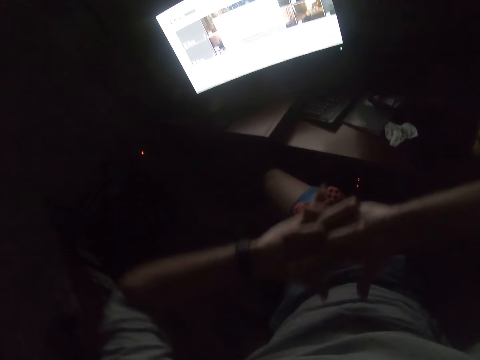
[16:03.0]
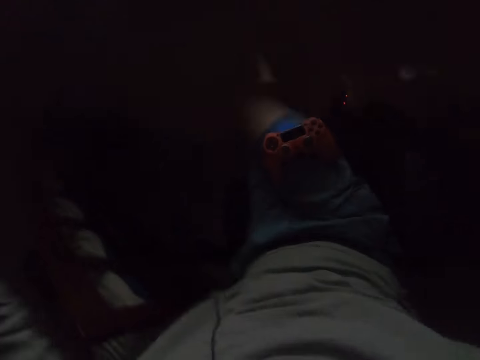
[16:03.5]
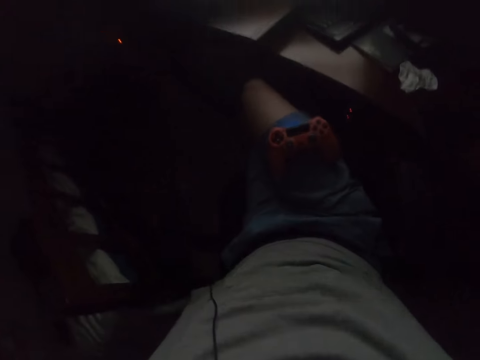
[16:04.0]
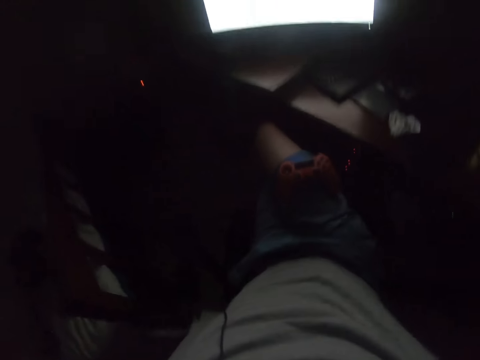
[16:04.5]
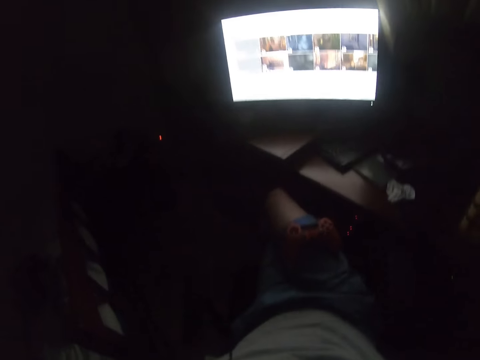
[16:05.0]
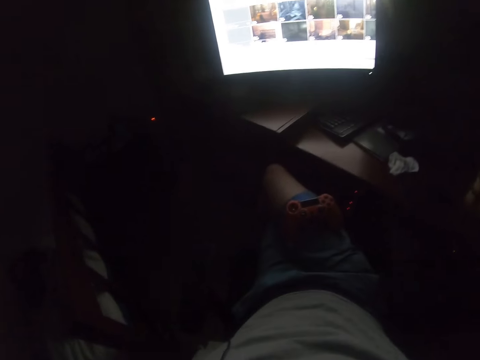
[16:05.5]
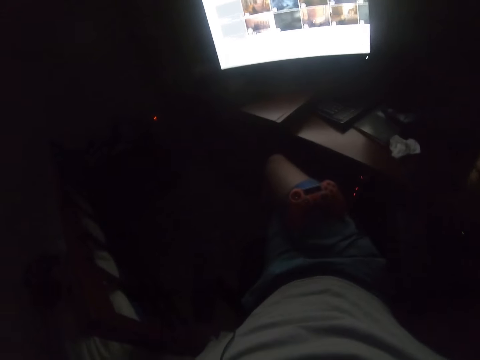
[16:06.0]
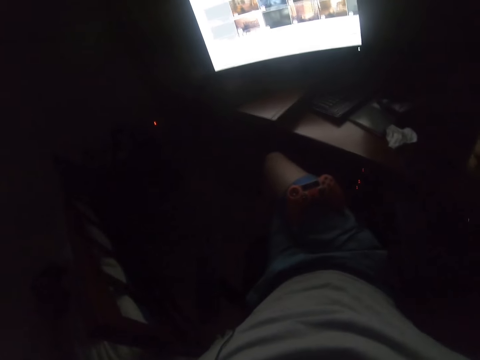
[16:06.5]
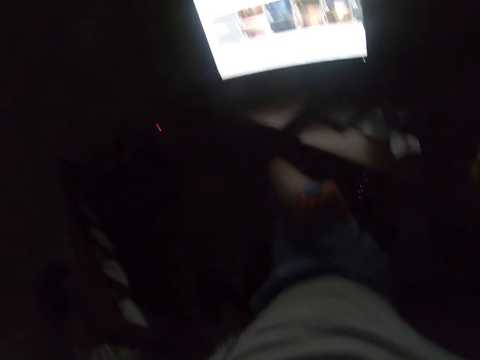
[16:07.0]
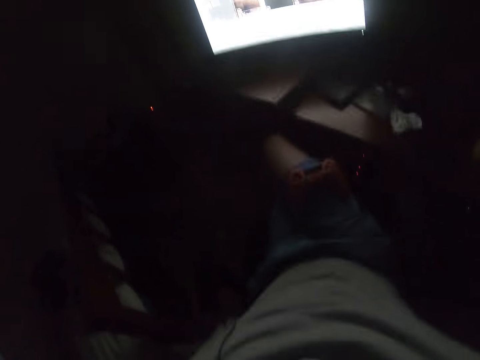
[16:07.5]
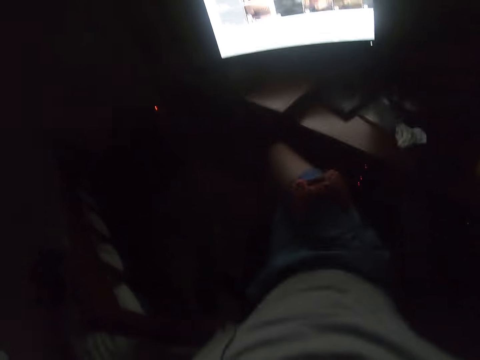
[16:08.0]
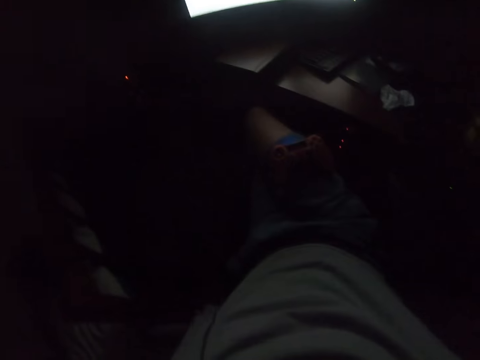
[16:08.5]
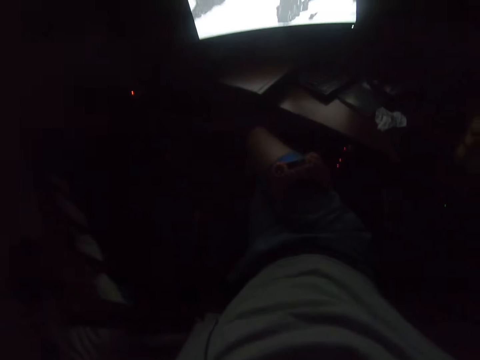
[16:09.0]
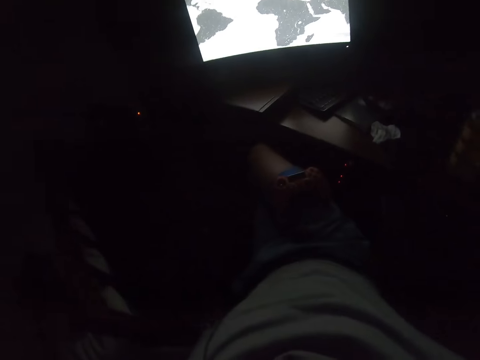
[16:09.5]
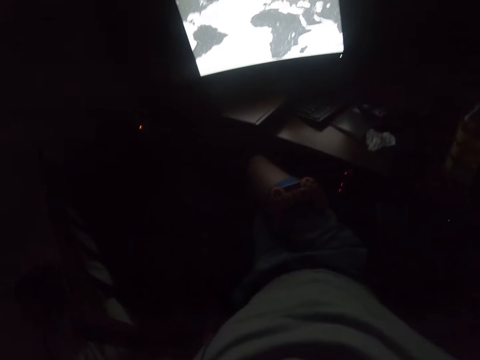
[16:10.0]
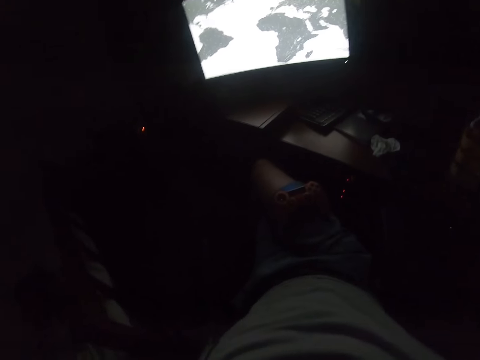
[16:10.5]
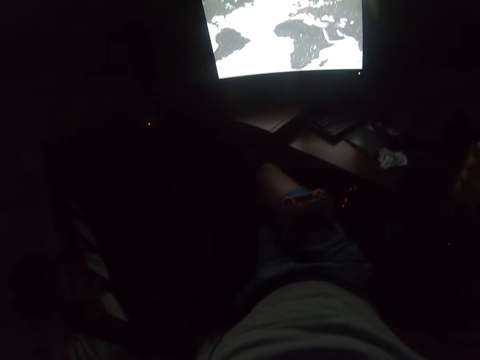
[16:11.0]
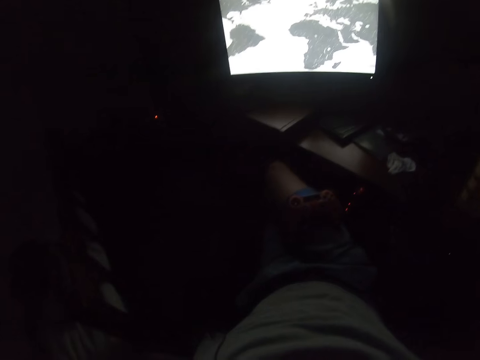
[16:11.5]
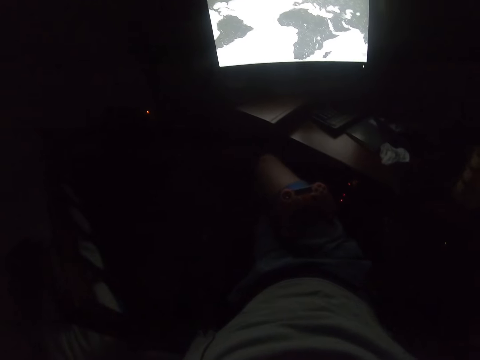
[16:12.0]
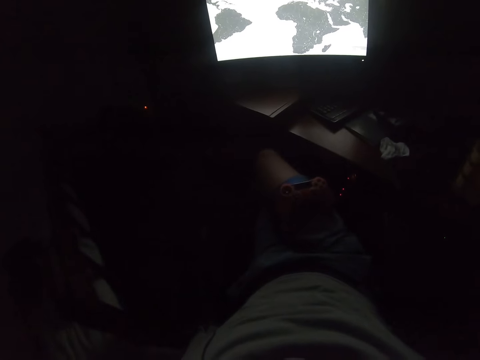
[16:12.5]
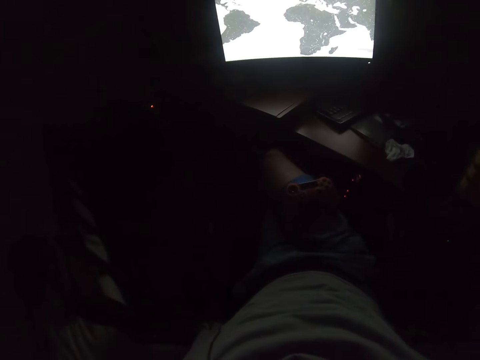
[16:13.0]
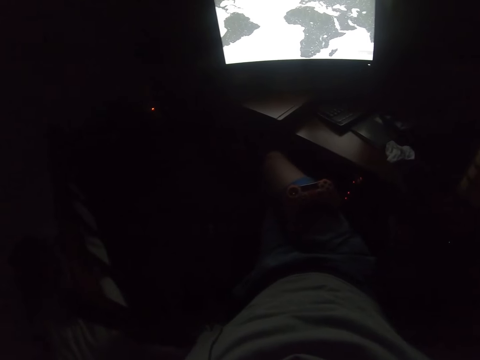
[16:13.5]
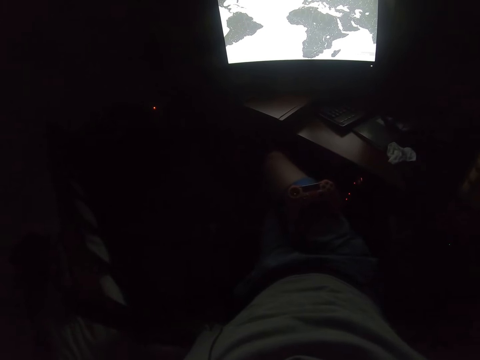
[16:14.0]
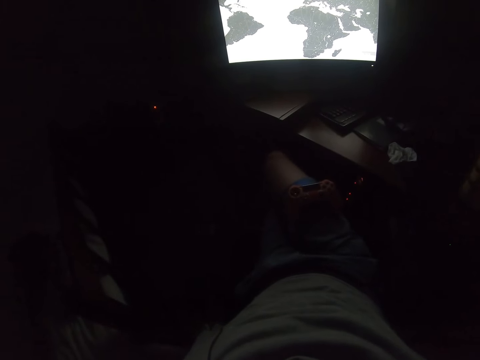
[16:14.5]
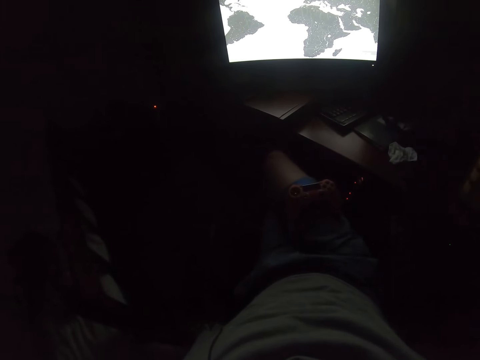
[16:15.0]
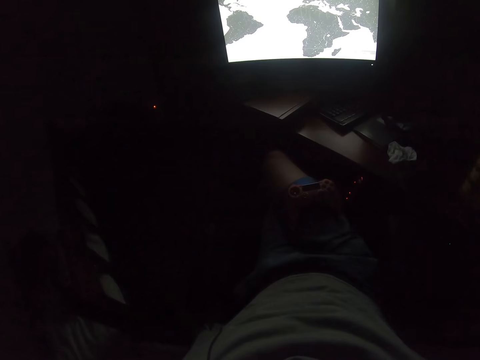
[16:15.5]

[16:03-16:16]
The camera wearer holds his hands together. He stretches his hands. He does something. He looks on.

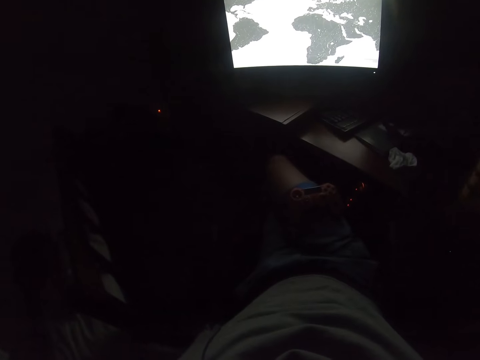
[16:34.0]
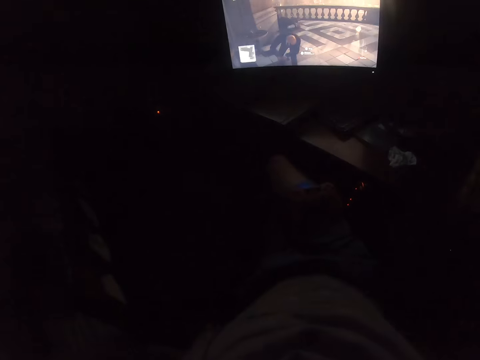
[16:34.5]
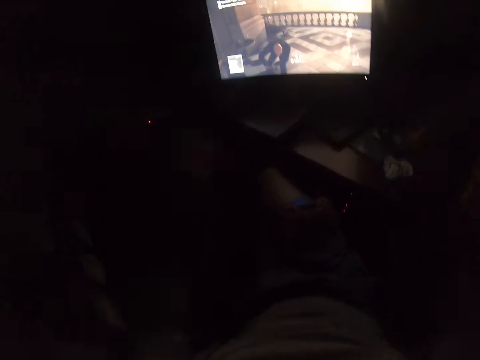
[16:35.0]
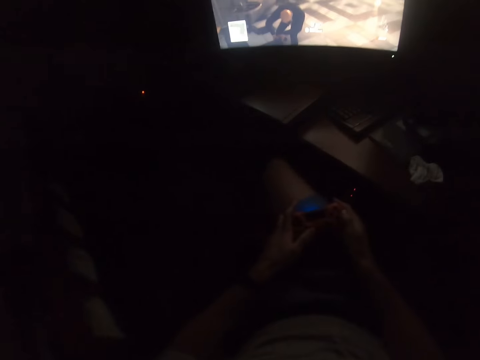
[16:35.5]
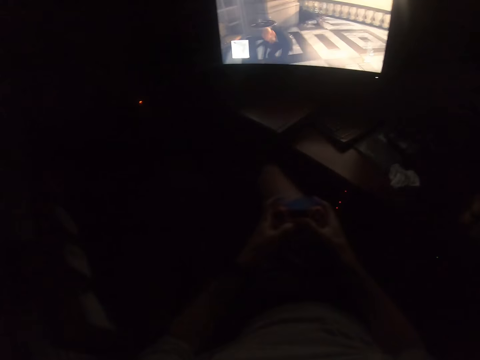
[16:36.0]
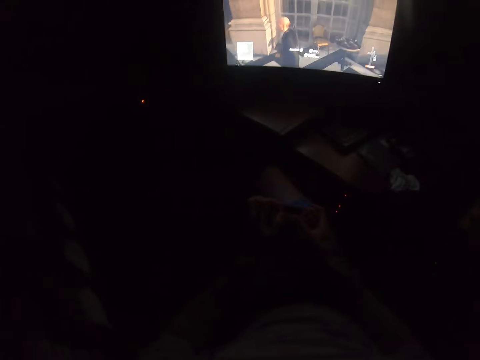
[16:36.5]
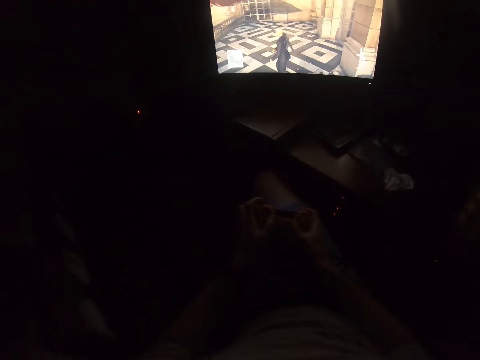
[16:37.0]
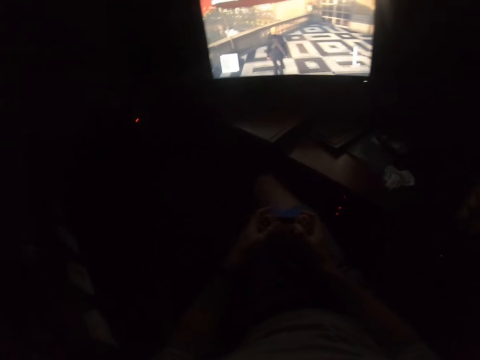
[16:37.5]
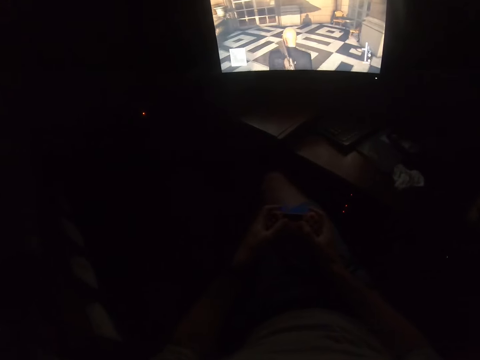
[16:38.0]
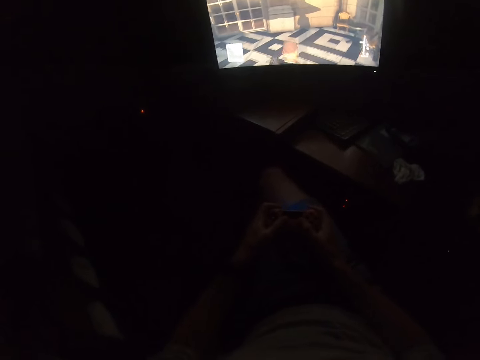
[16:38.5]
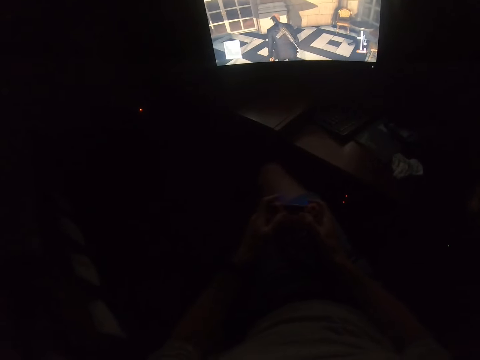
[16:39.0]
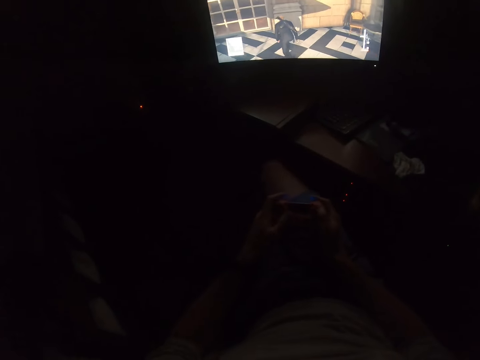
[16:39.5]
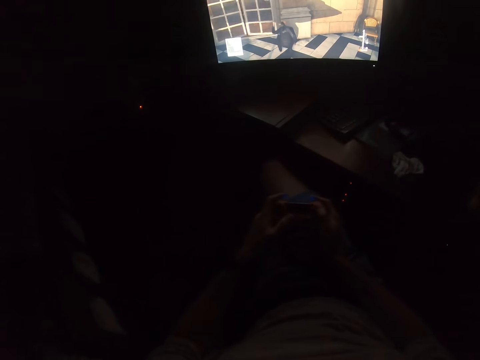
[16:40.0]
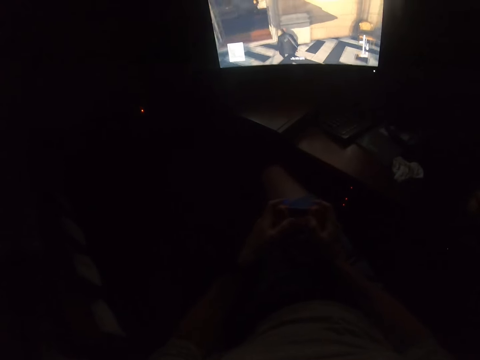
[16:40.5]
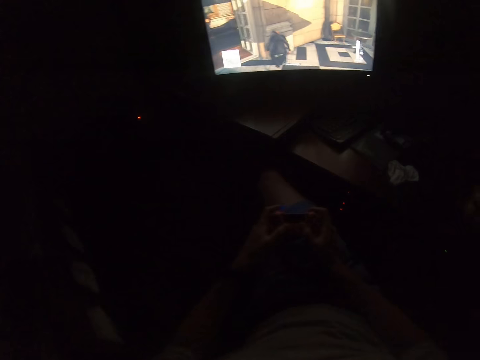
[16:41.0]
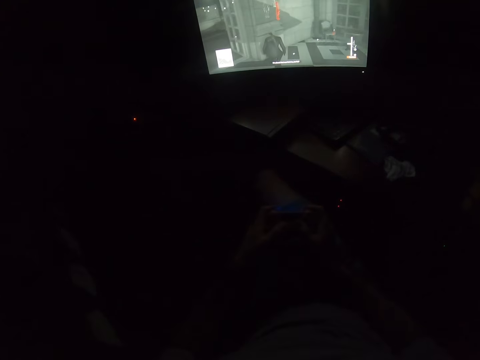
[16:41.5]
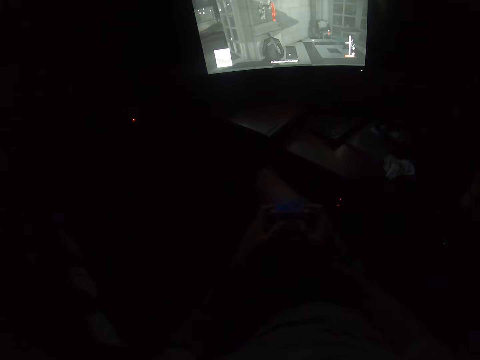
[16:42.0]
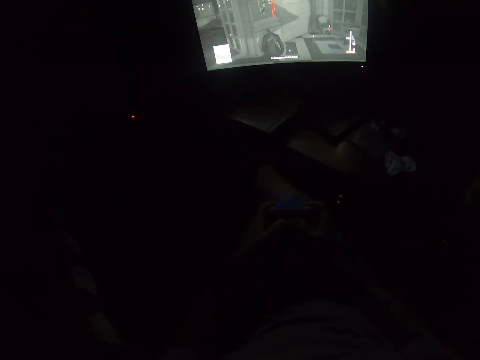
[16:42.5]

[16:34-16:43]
The camera wearer holds the video game's controller. They pick up the game controller. They play the video game. They press buttons on the game controller.

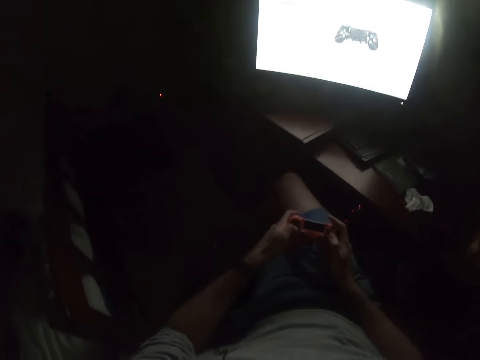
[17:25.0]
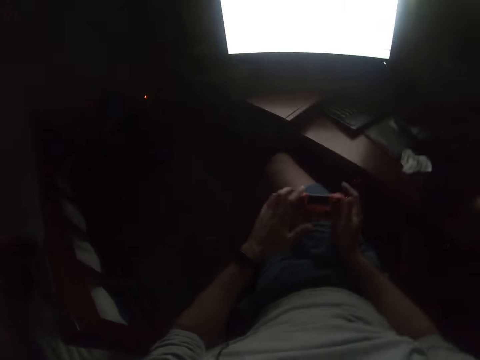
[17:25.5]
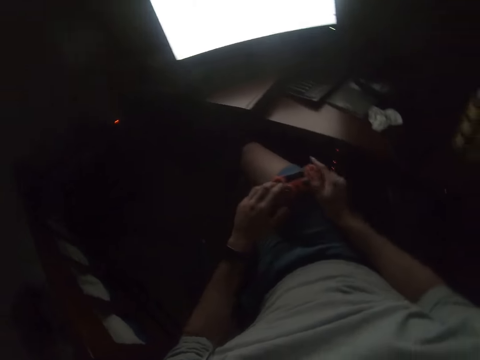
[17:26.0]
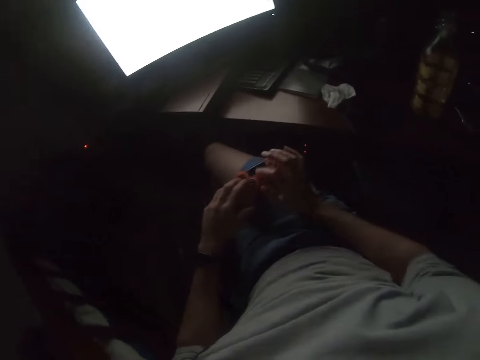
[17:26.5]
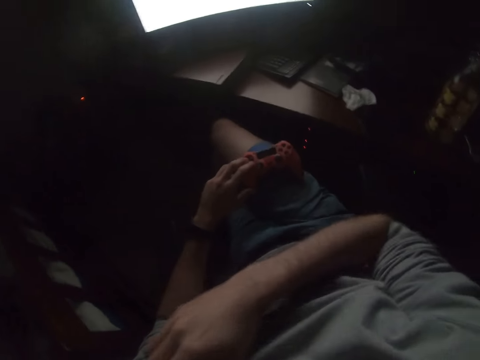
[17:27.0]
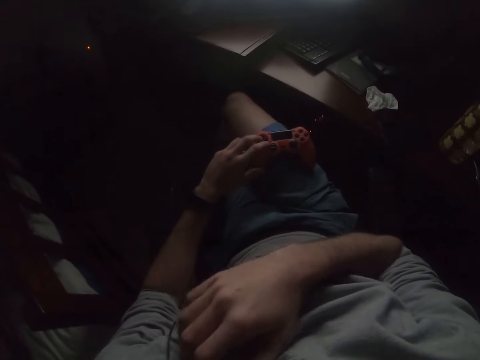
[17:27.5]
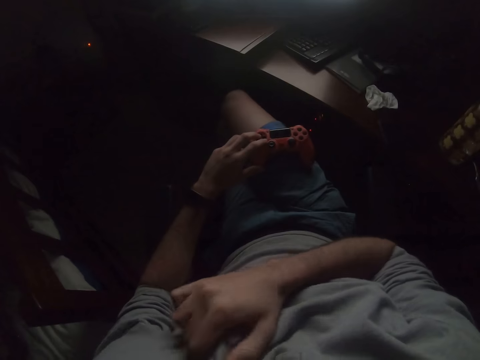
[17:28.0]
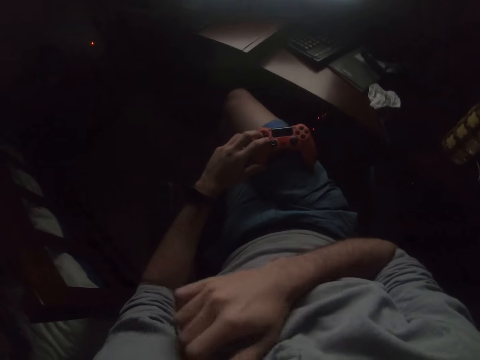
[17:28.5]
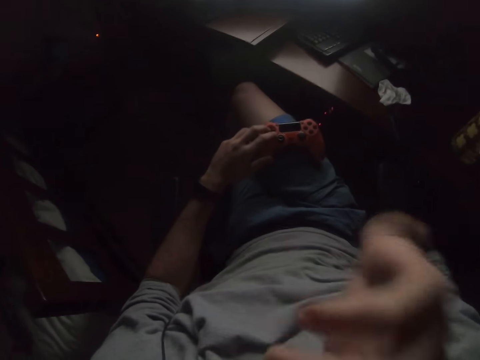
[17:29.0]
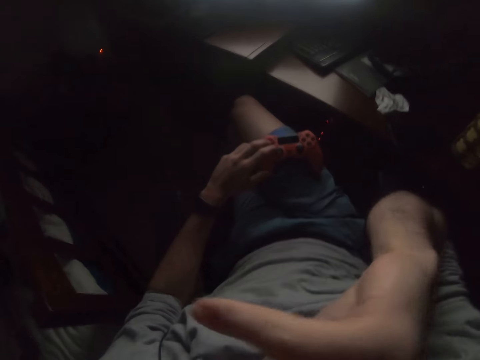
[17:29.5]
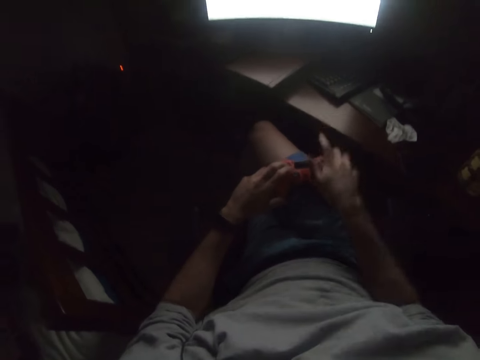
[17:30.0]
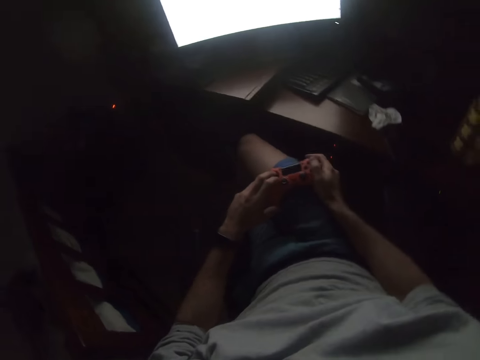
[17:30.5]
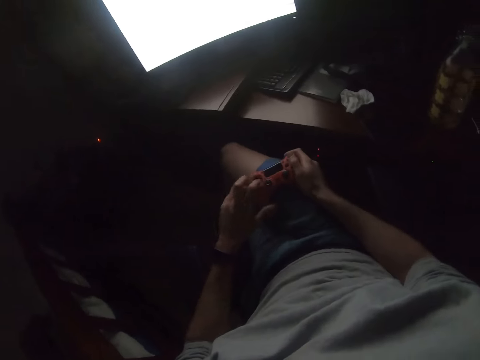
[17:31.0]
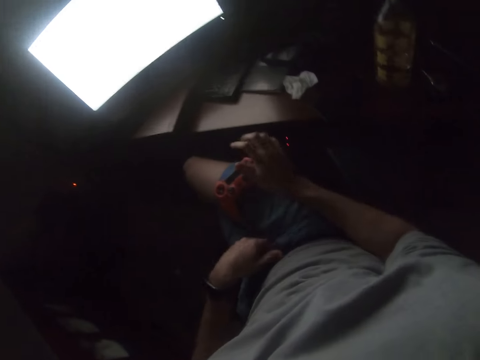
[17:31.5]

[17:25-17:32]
The camera wearer puts the game controller on his thigh. He scratches his body. He puts a hand up. He does something. He touches the game controller. He holds the video game's controller.
